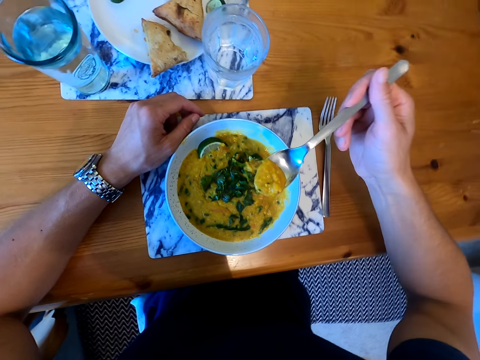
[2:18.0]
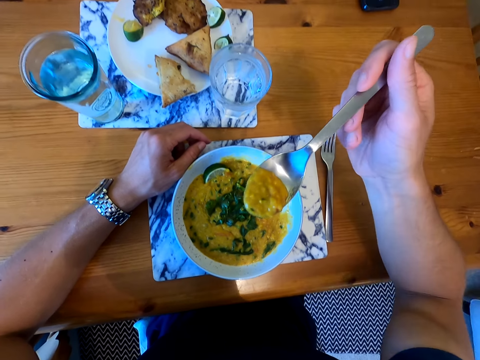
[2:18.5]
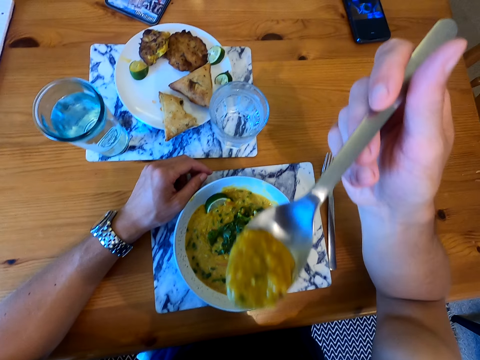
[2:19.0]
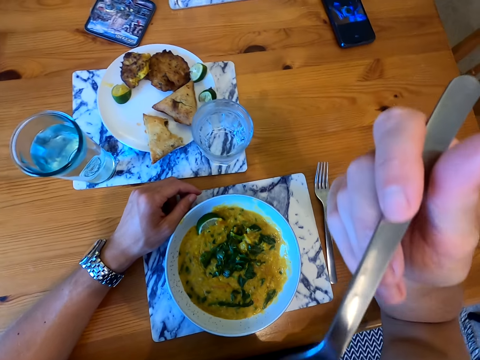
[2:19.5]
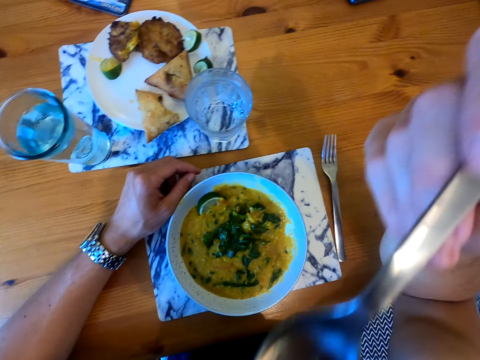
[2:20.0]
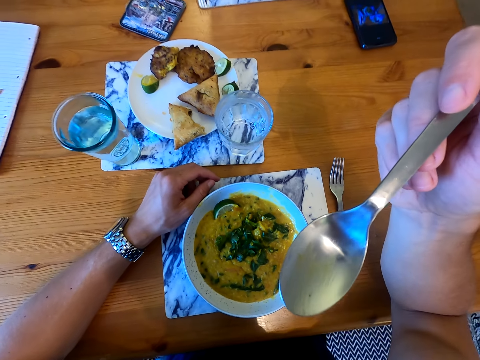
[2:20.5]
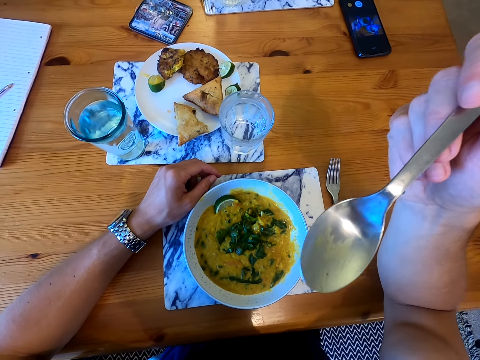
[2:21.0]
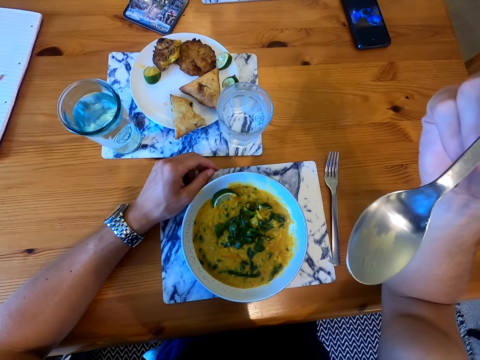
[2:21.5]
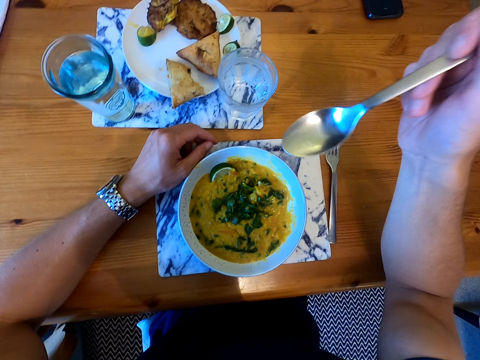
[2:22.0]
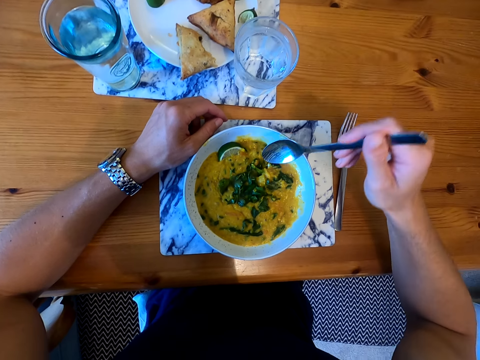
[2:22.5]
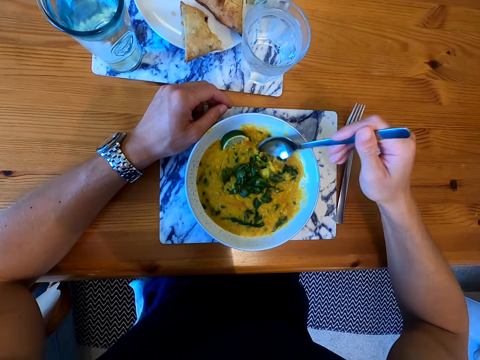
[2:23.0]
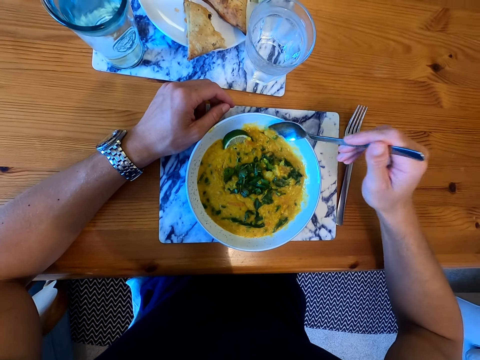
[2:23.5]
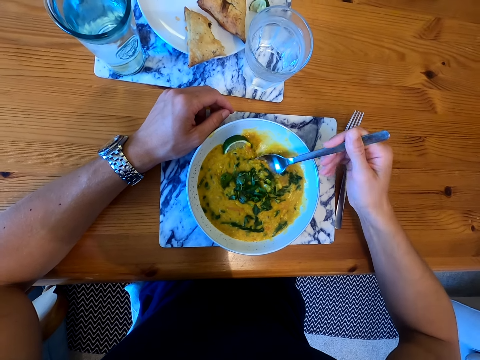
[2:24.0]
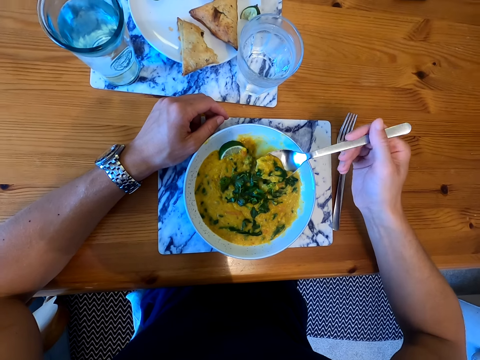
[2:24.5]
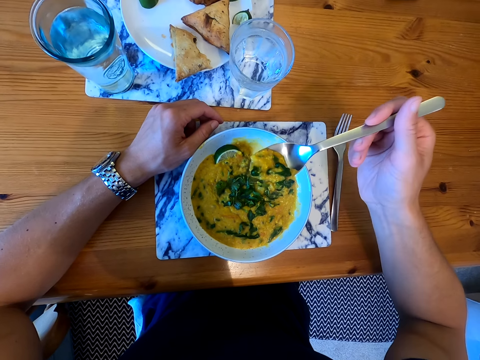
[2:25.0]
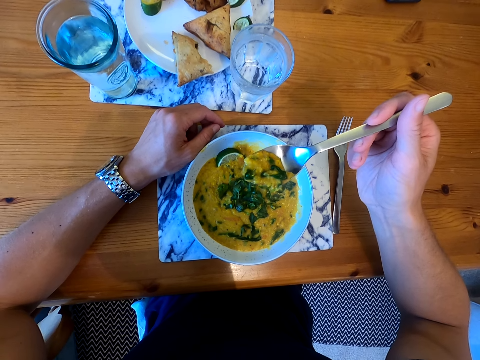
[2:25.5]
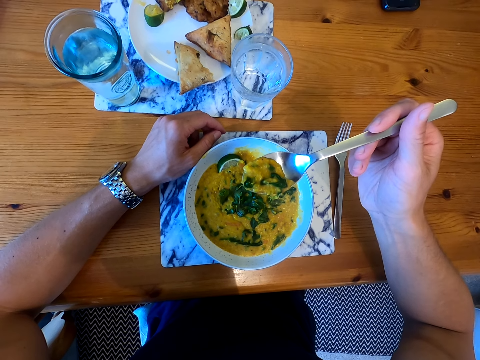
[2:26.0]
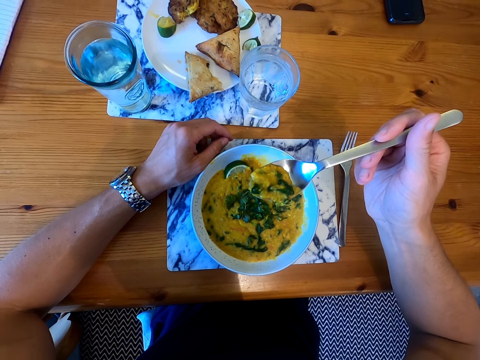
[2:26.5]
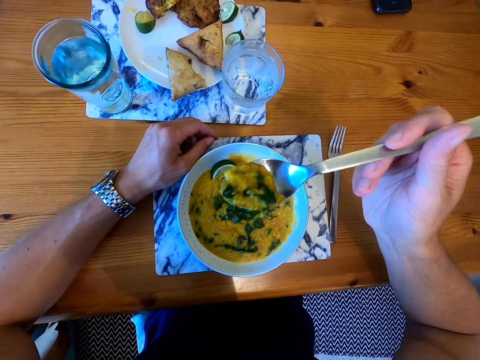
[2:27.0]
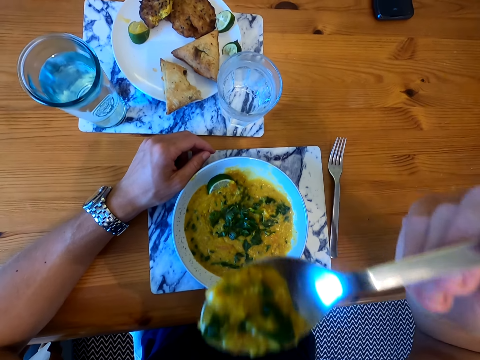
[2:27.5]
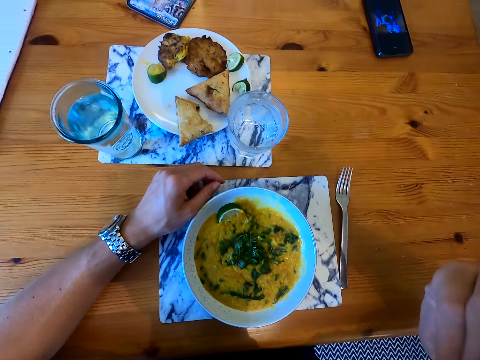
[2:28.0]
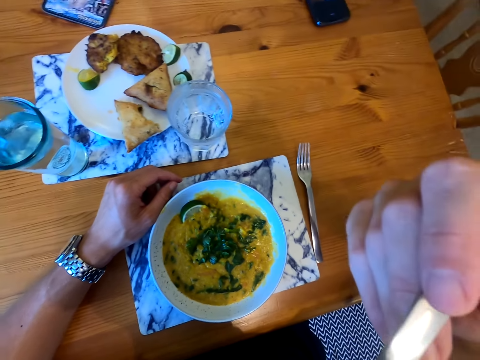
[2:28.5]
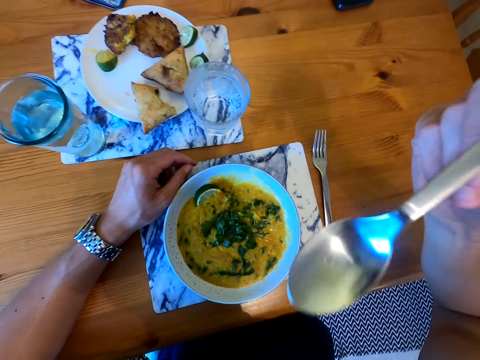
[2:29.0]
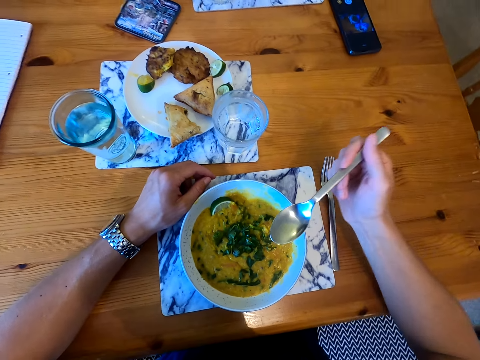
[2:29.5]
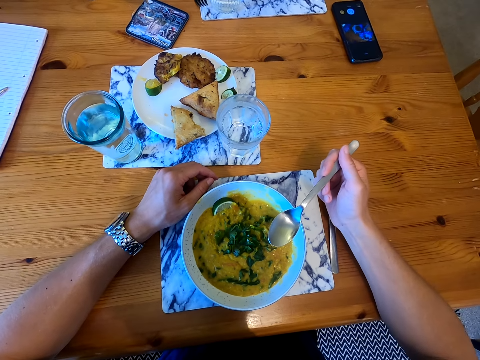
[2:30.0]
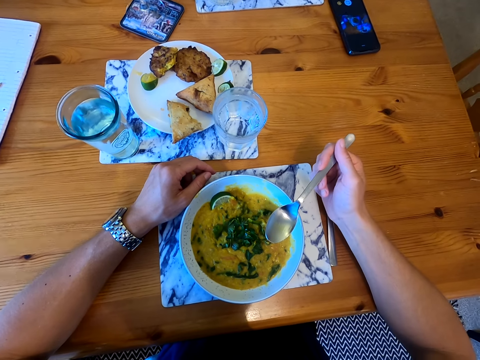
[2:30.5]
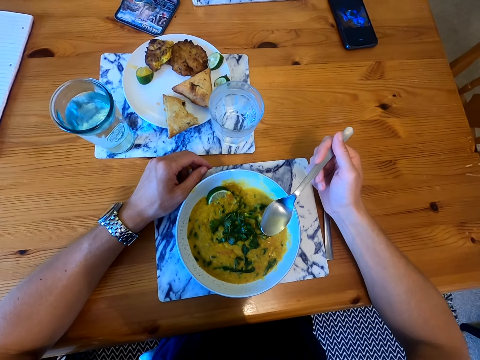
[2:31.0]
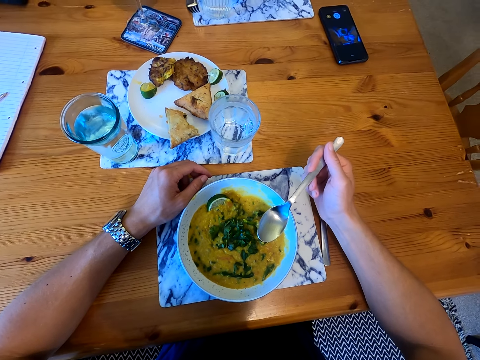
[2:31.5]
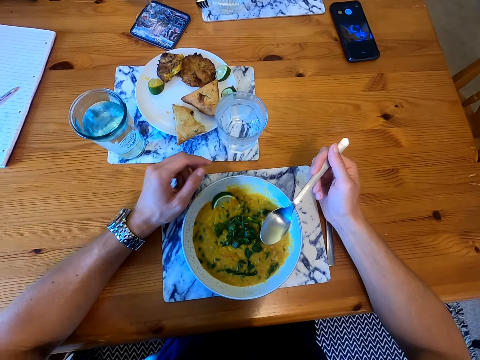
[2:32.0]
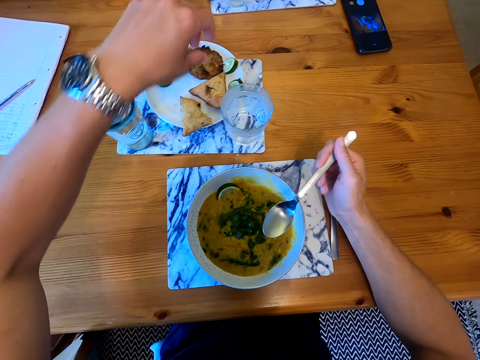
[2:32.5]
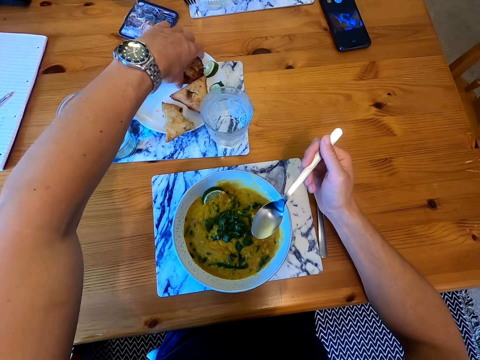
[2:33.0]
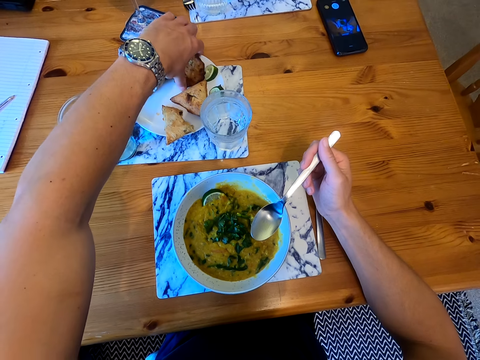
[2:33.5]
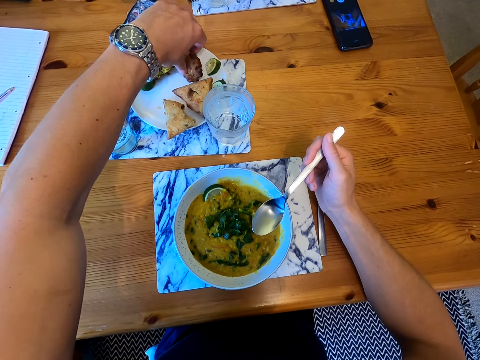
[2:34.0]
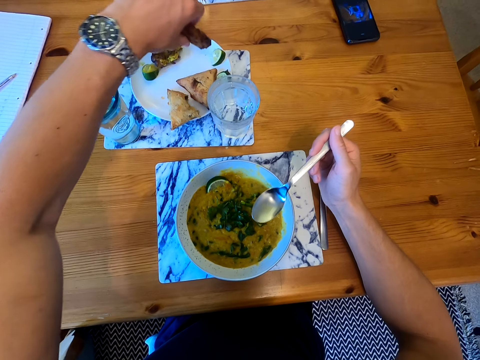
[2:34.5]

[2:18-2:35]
The camera wearer puts food in the mouth. They pick food with the spoon. They look at the food. They put food in the mouth. They look at the food. They pick the pastry.

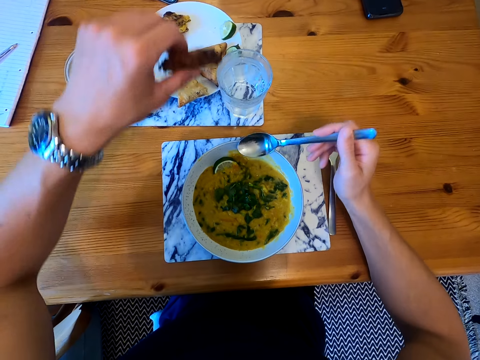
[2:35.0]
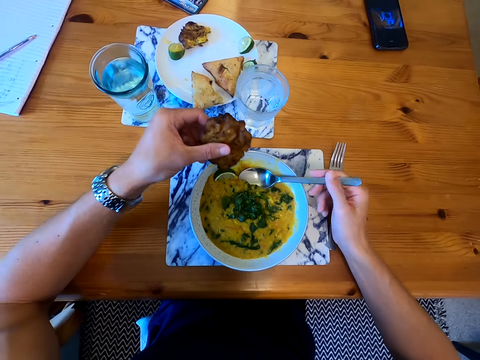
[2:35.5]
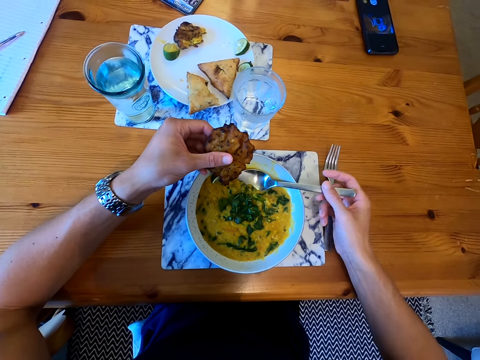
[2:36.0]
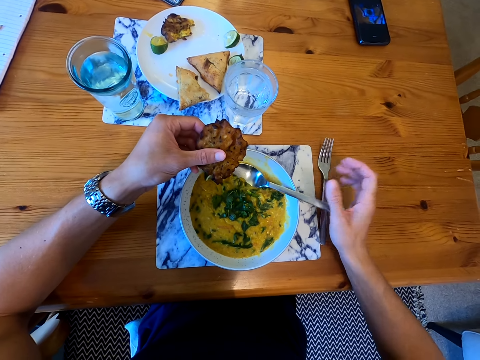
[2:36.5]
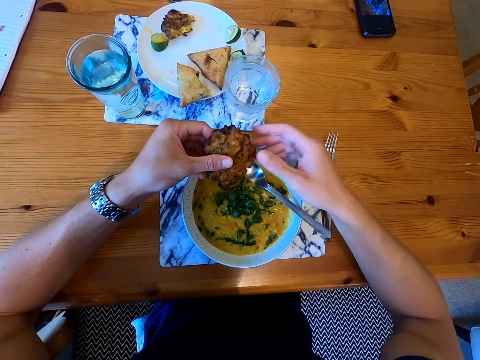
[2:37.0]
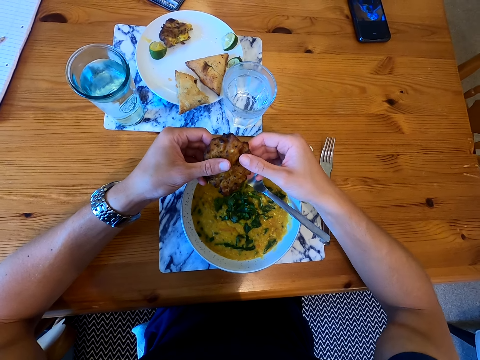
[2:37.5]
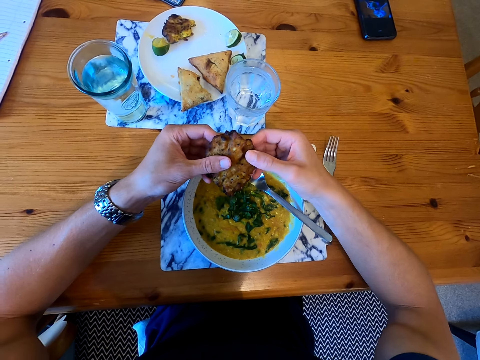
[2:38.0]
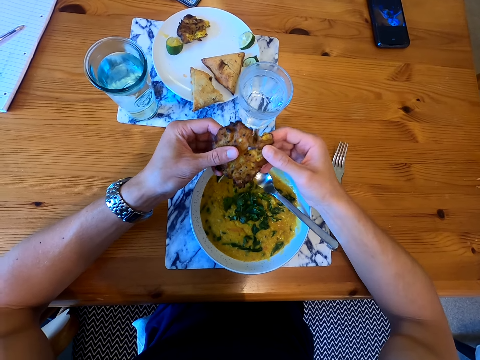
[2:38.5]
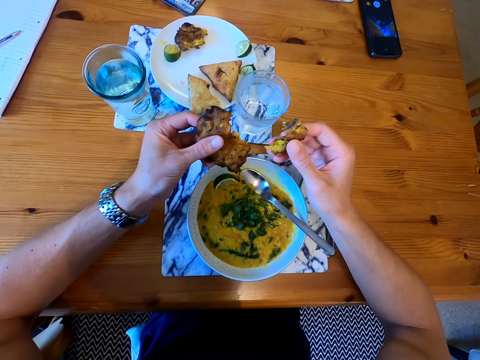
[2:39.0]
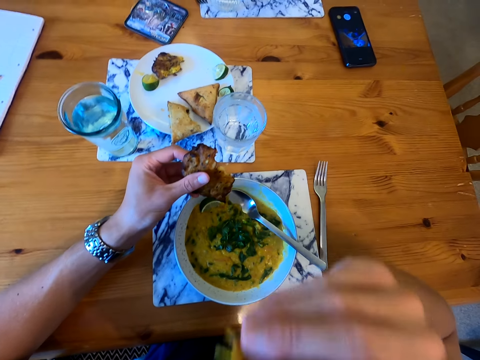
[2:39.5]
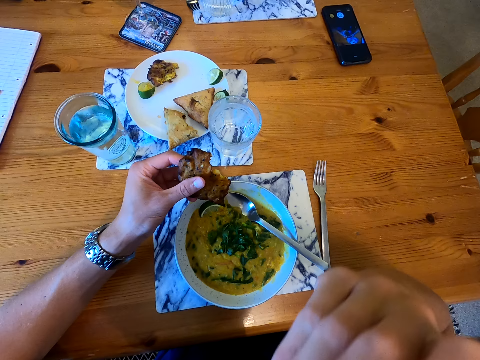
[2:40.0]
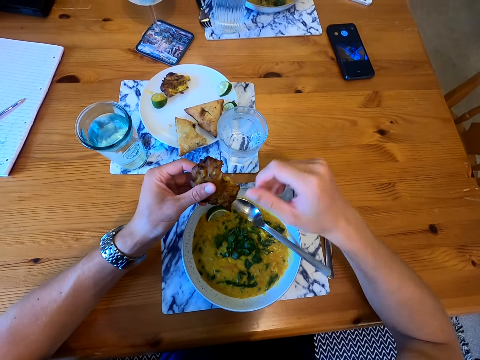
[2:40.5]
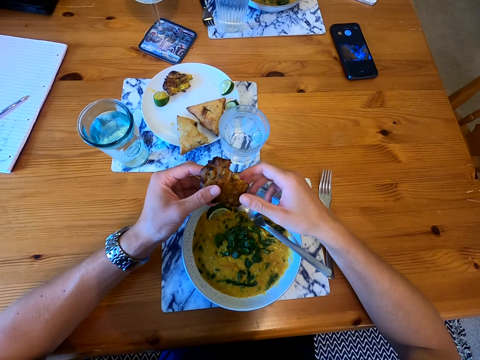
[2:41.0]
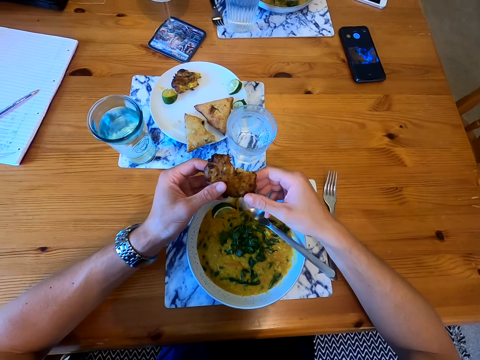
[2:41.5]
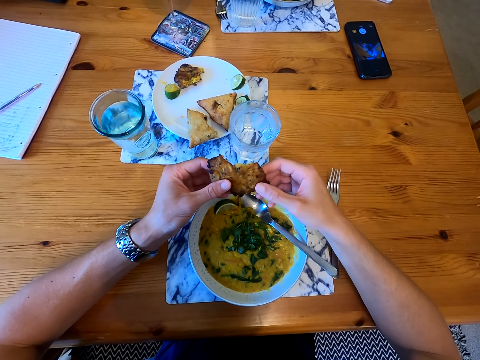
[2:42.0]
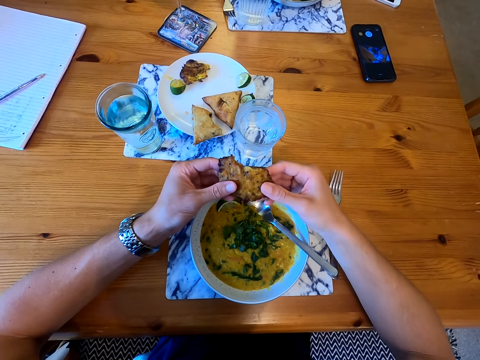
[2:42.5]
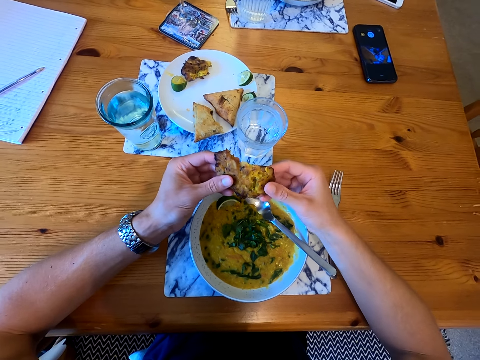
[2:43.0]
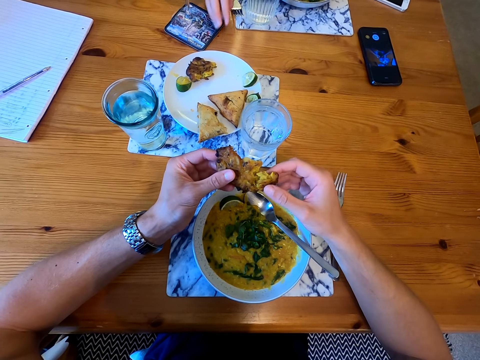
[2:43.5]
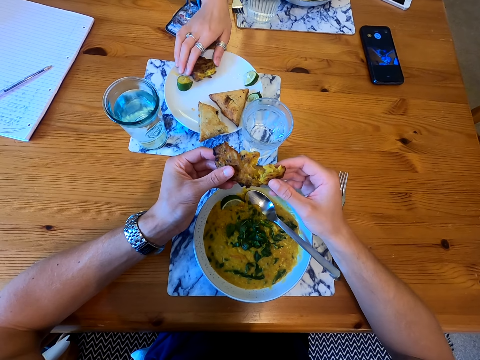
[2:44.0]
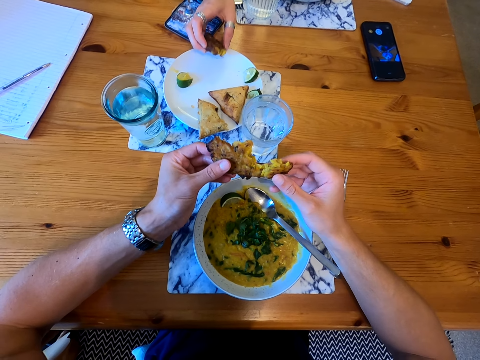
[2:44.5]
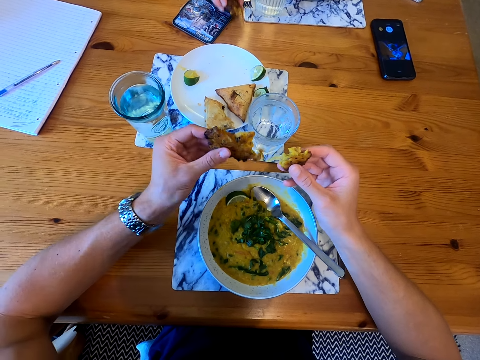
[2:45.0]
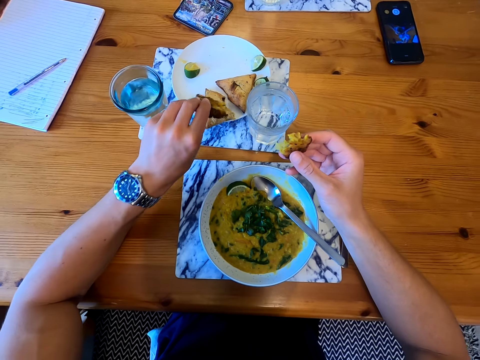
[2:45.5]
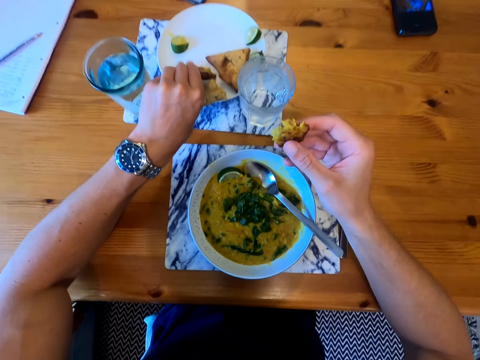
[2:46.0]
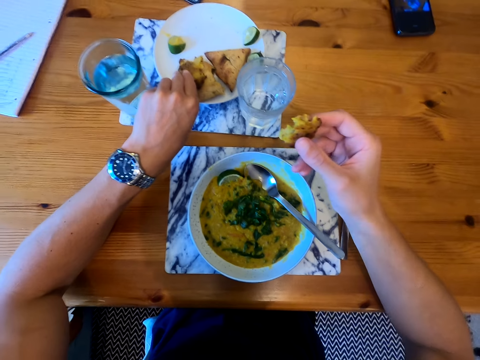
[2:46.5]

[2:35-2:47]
The camera wearer puts the spoon on the plate. They cut the pastry. They put the pastry in the mouth. They touch the pastry. They cut the pastry. A lady picks the pastry. The camera wearer puts the pastry on the plate.
